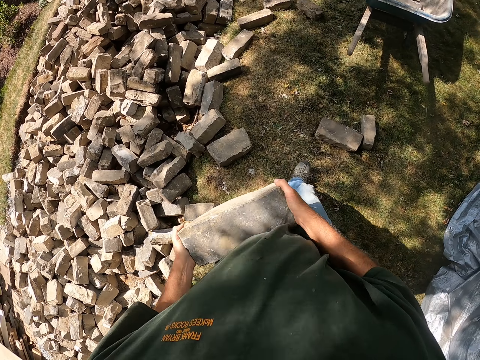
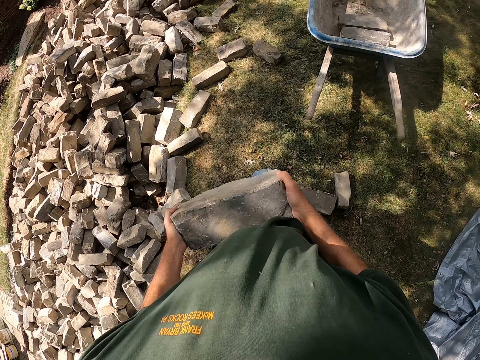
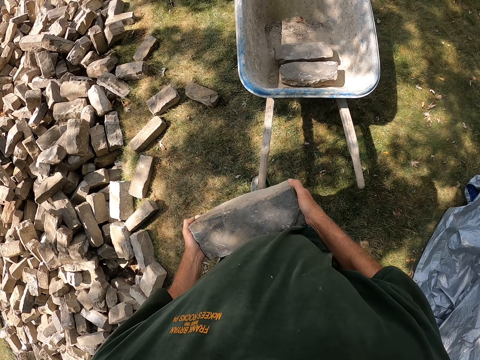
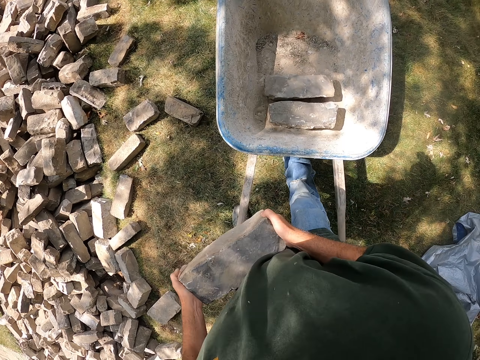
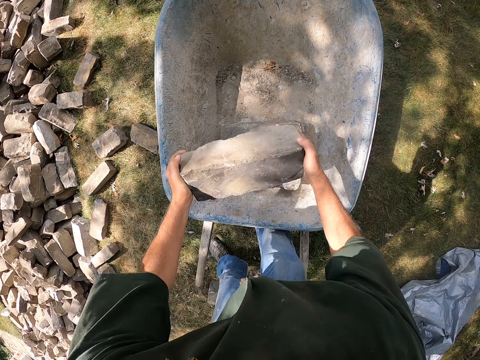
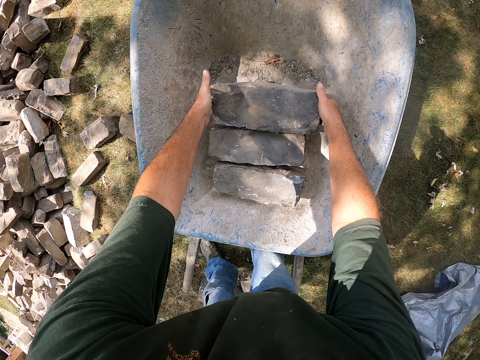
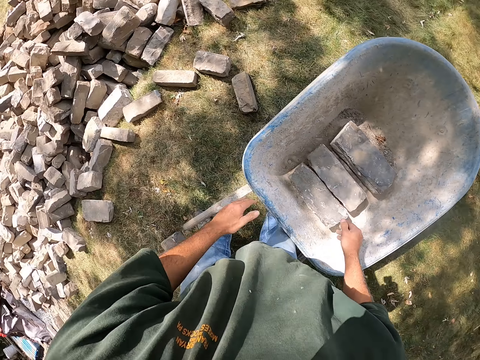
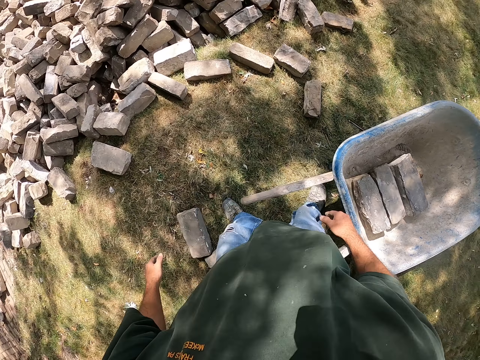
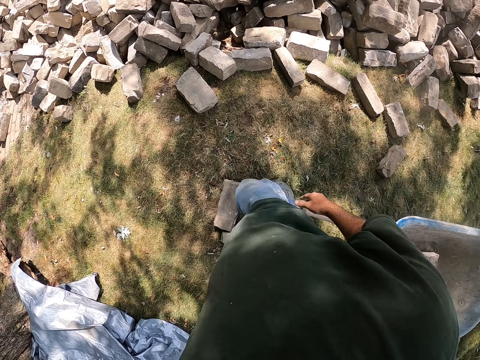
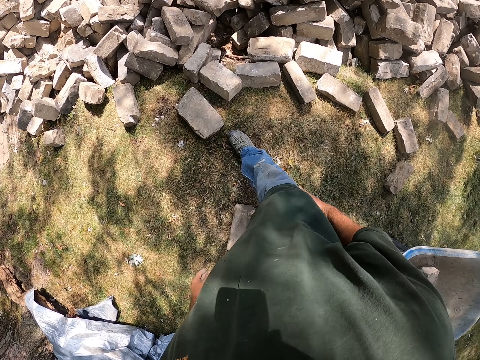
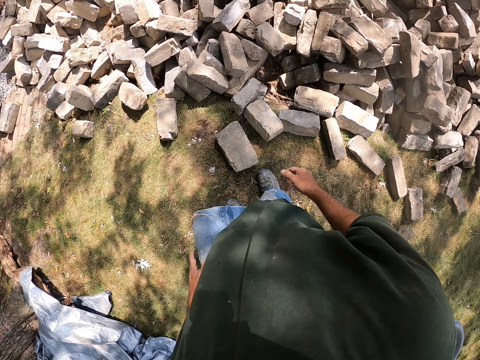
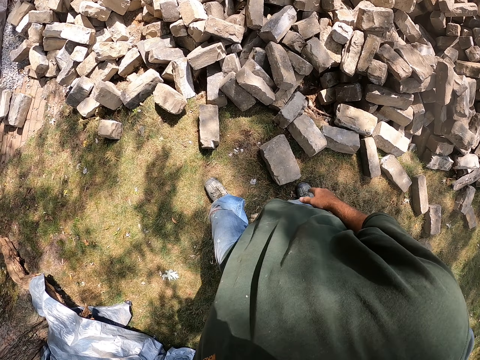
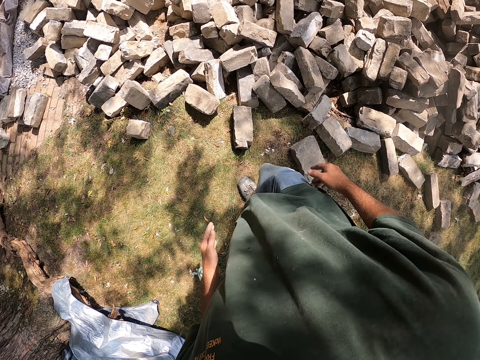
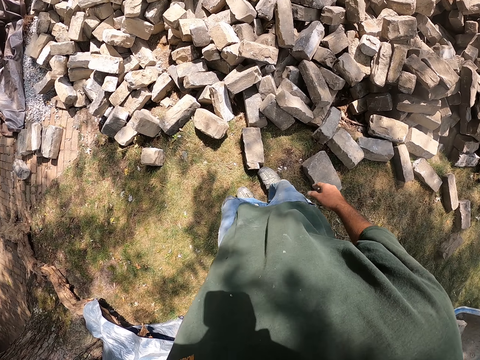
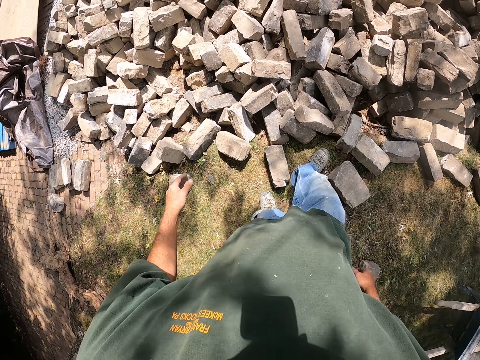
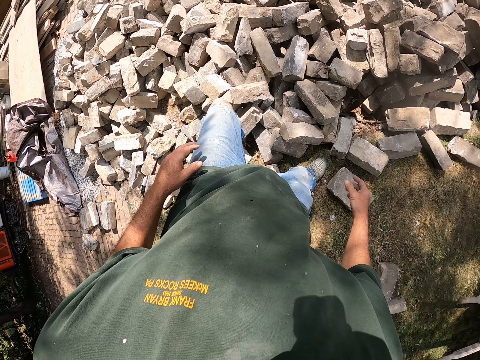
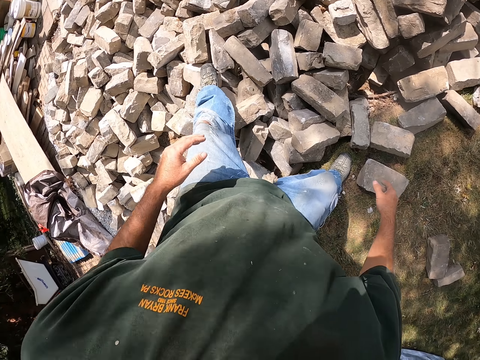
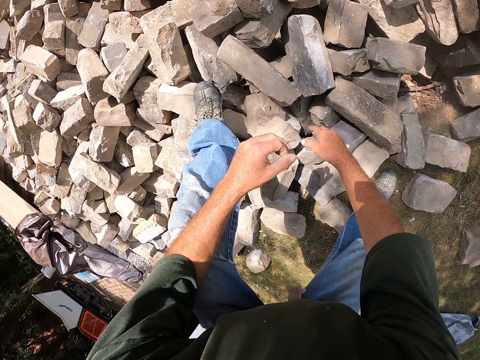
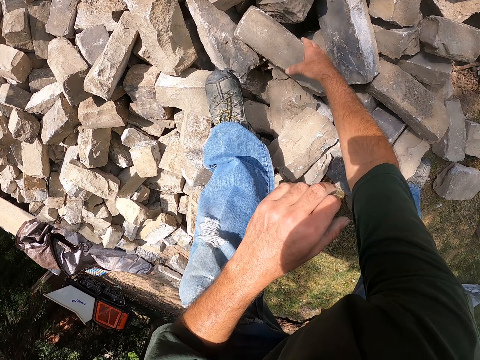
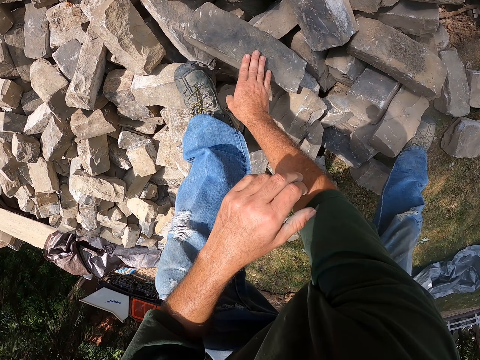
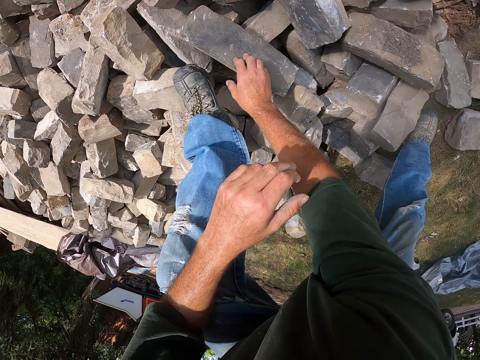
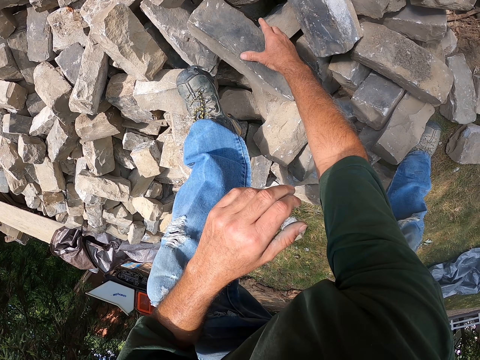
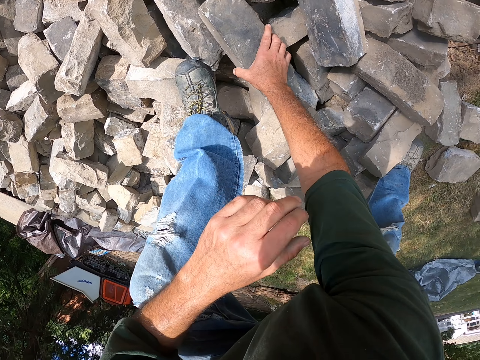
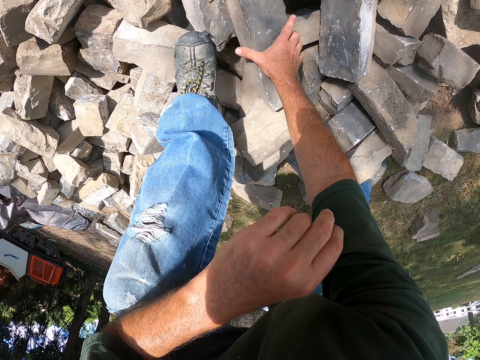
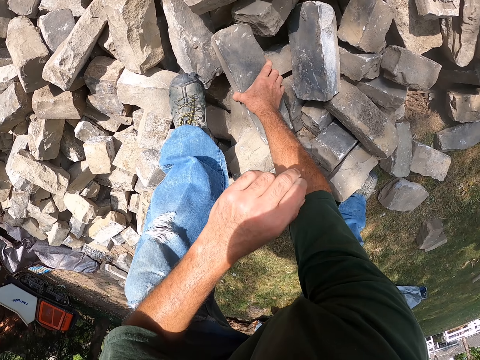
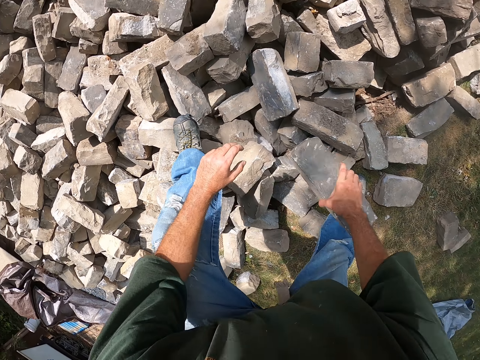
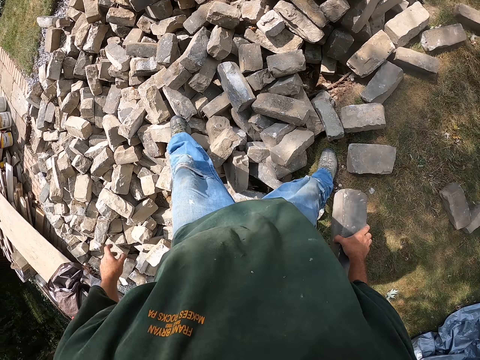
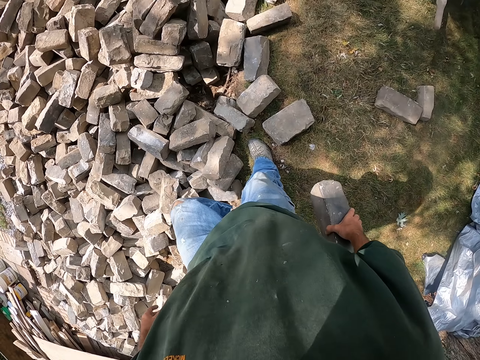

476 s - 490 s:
The camera wearer drops the brick into the wheelbarrow. They walk around. They step on the bricks, turn the brick, and take the brick.

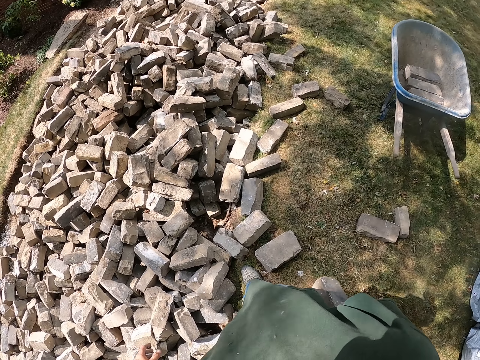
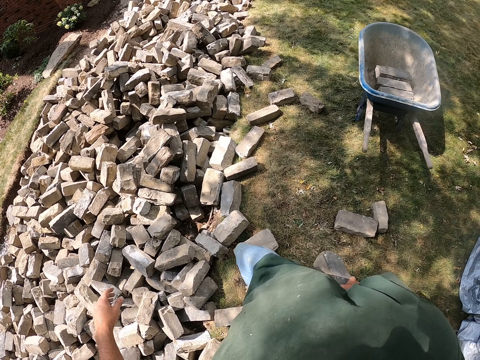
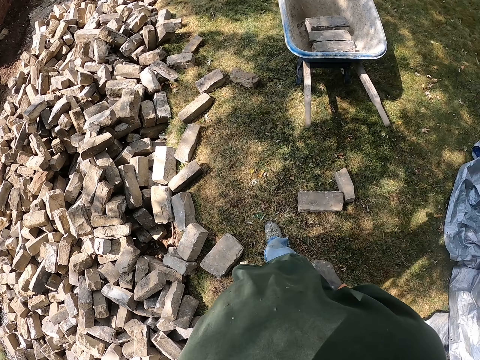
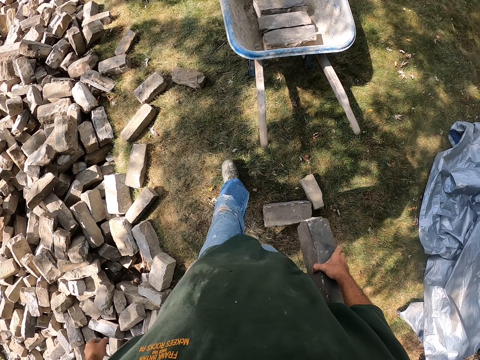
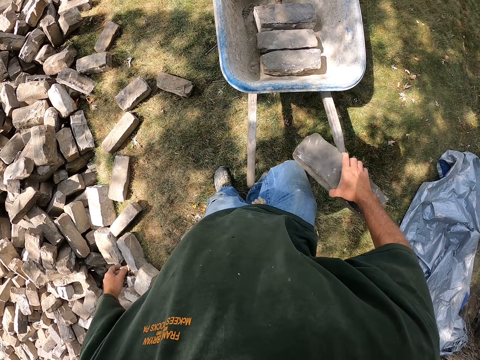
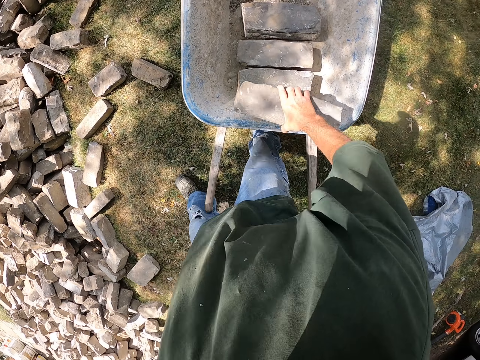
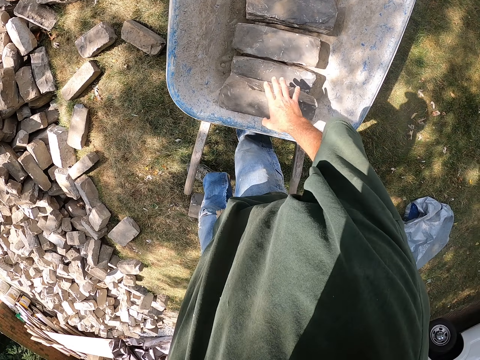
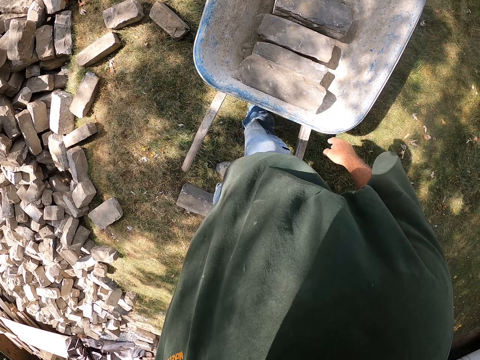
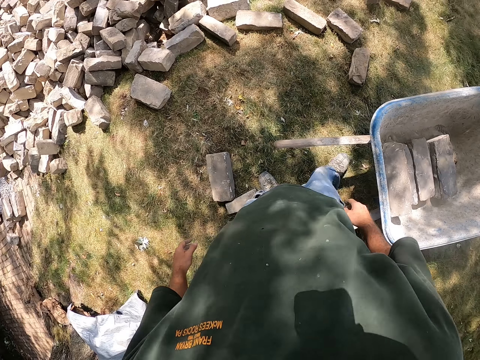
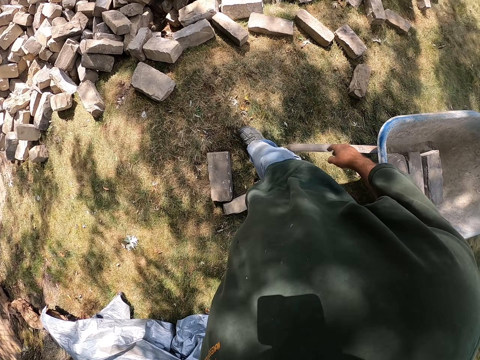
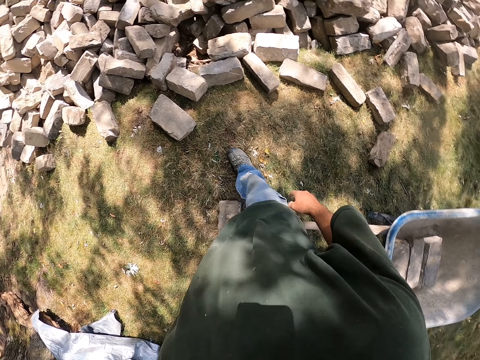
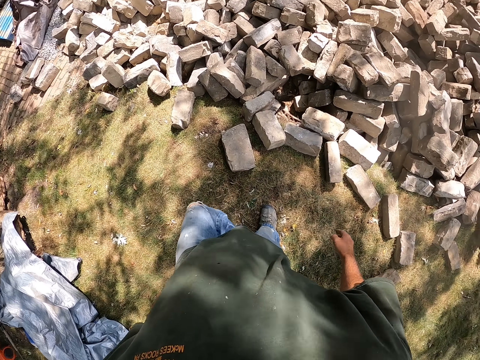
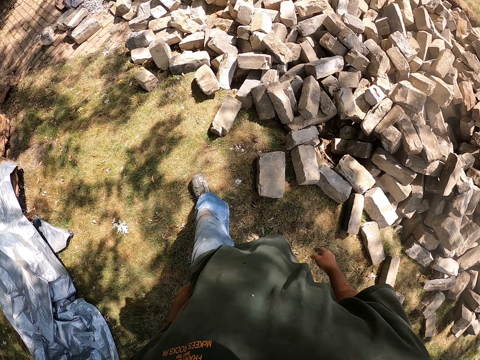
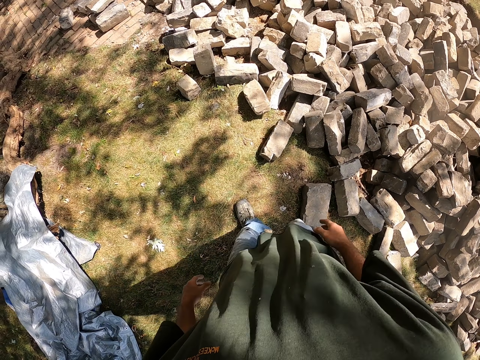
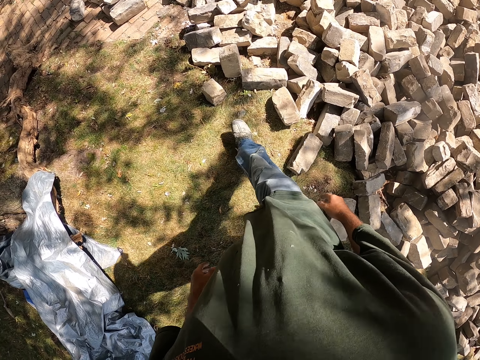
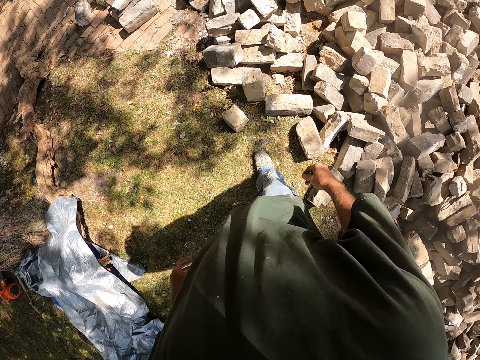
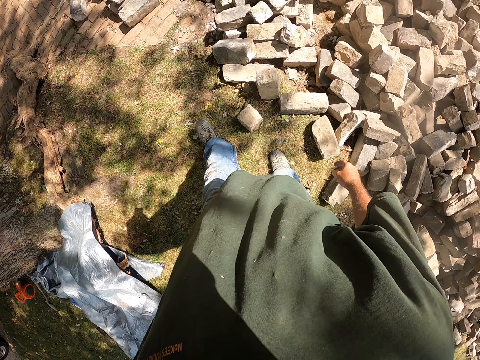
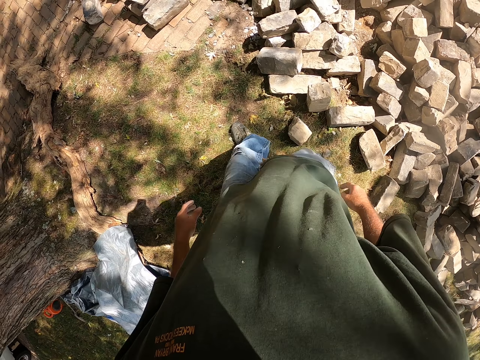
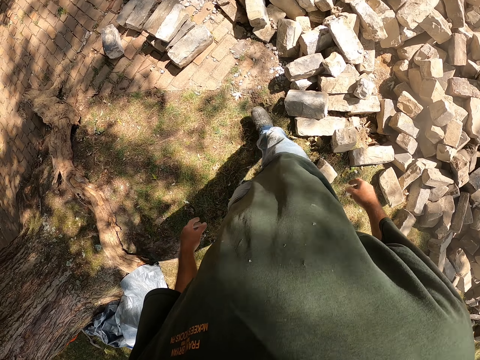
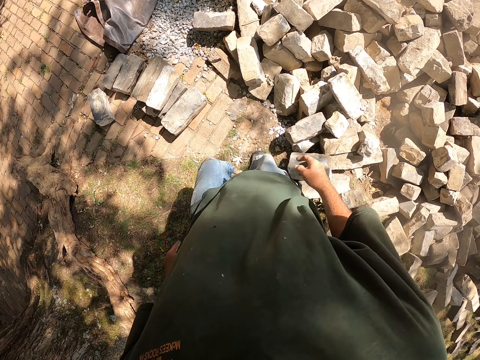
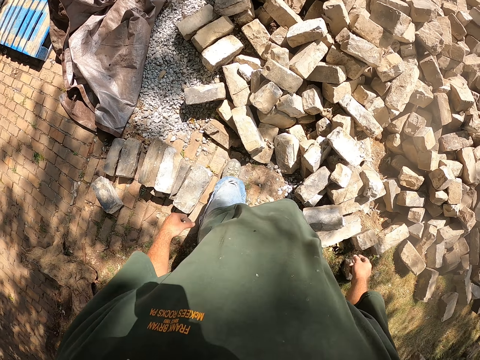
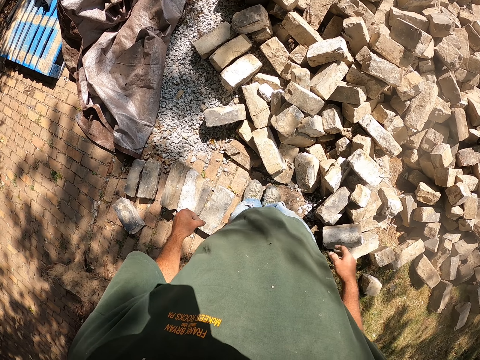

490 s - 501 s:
The camera wearer walks. They put the brick into the wheelbarrow. They walk around.
